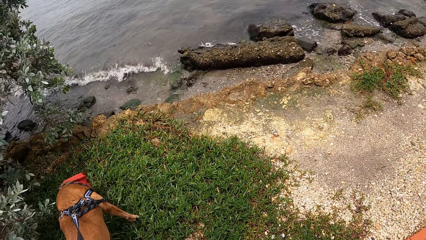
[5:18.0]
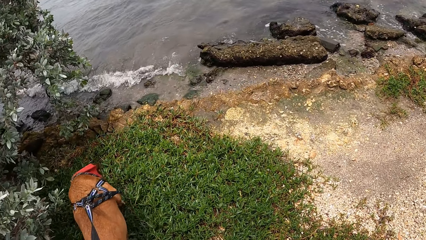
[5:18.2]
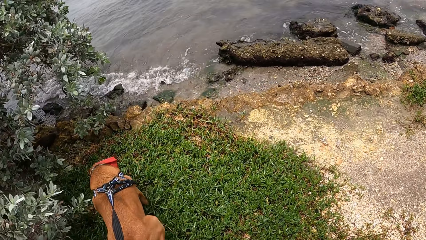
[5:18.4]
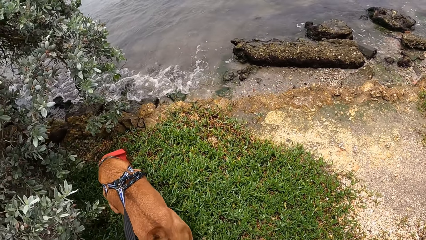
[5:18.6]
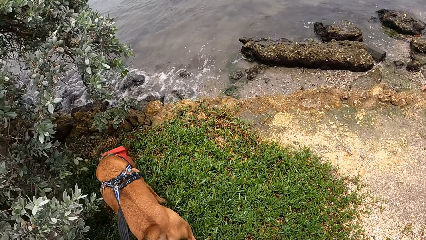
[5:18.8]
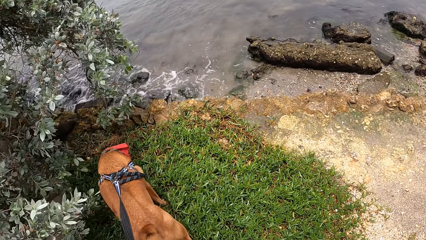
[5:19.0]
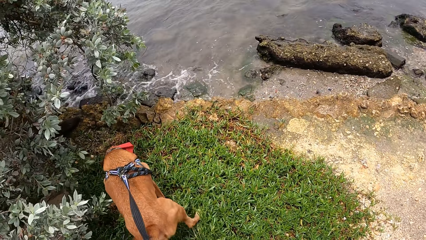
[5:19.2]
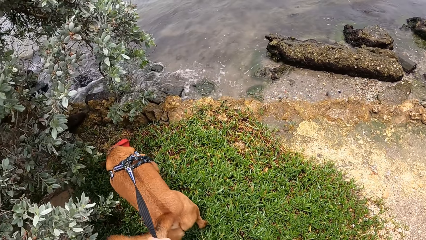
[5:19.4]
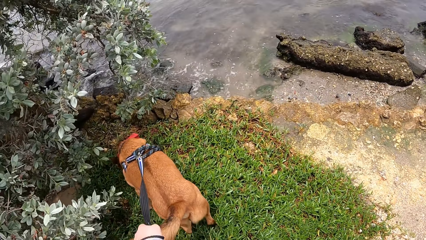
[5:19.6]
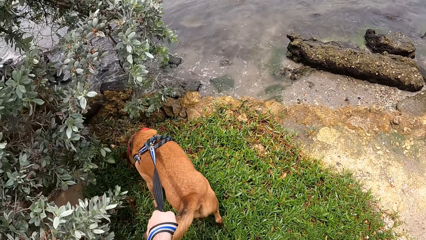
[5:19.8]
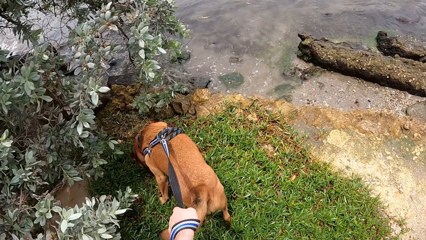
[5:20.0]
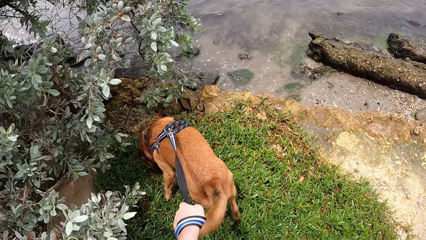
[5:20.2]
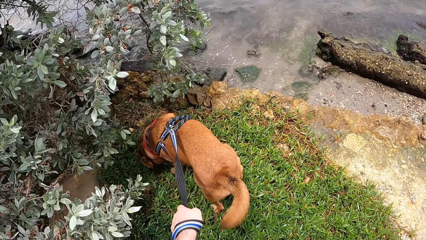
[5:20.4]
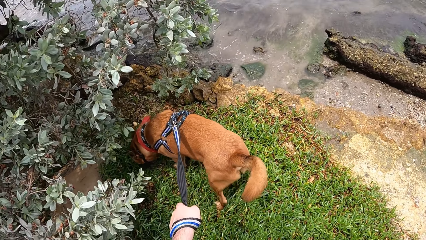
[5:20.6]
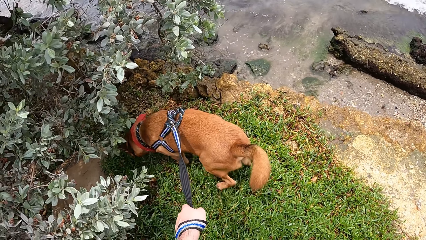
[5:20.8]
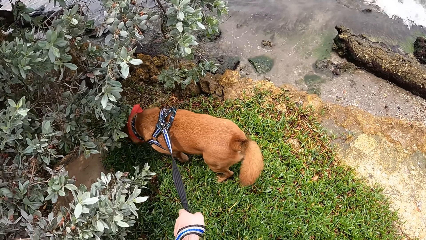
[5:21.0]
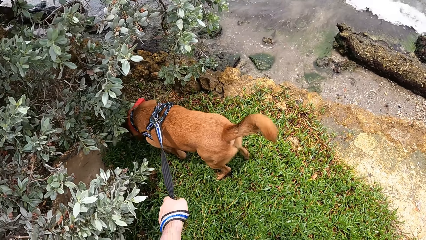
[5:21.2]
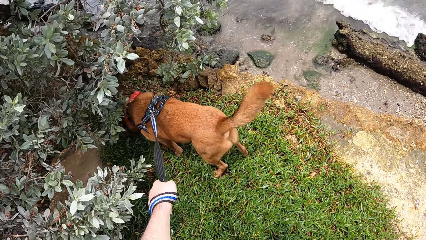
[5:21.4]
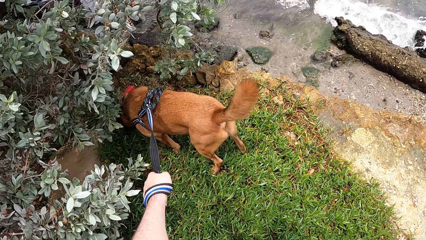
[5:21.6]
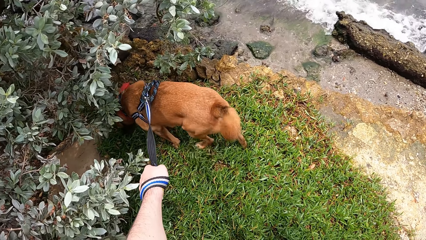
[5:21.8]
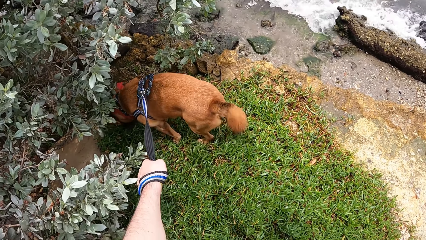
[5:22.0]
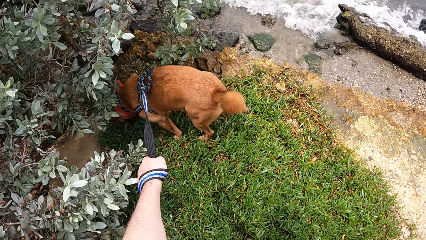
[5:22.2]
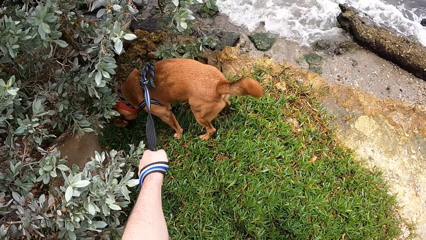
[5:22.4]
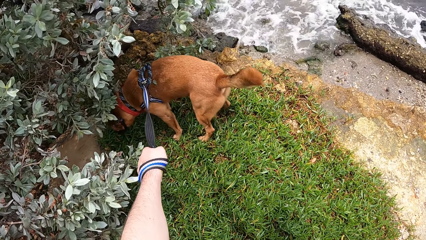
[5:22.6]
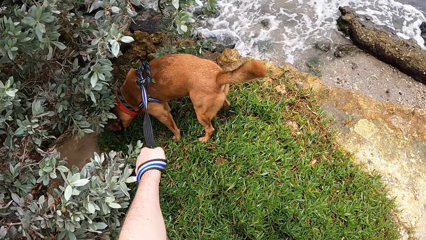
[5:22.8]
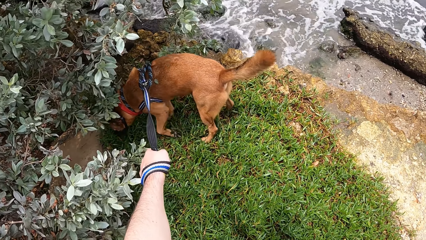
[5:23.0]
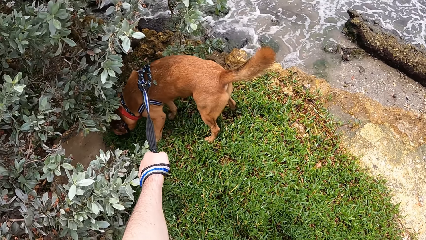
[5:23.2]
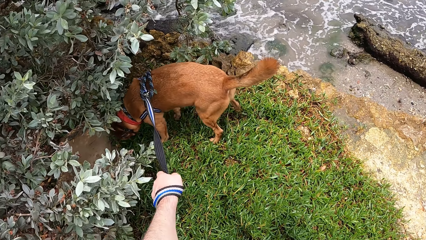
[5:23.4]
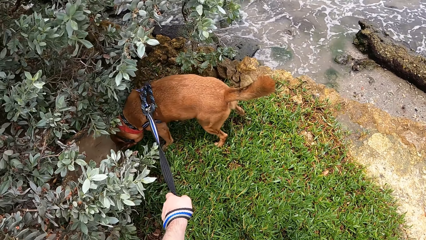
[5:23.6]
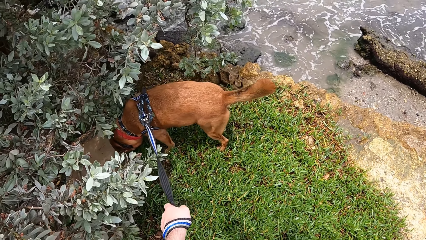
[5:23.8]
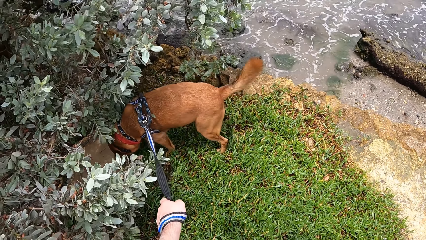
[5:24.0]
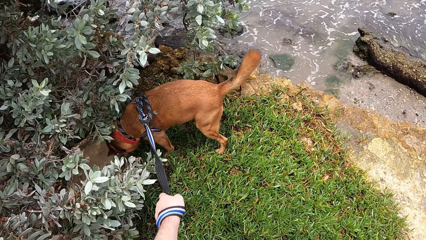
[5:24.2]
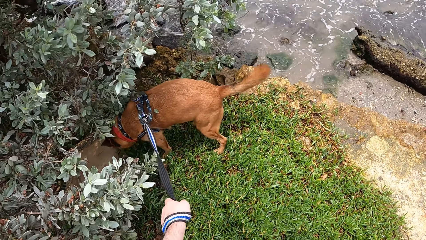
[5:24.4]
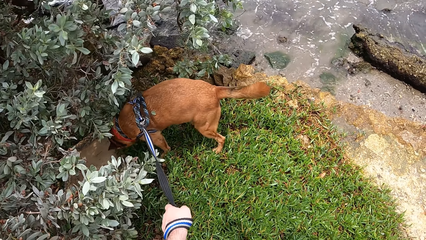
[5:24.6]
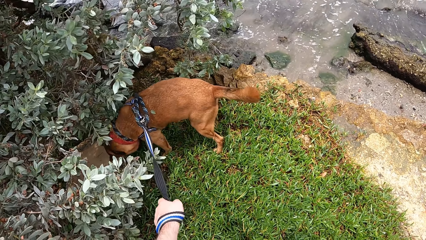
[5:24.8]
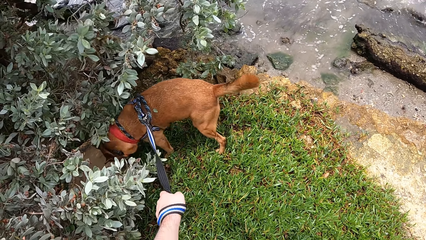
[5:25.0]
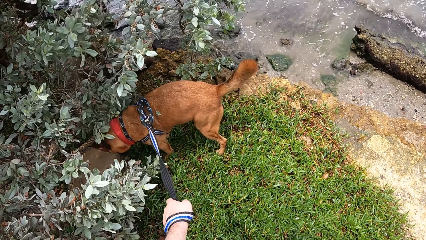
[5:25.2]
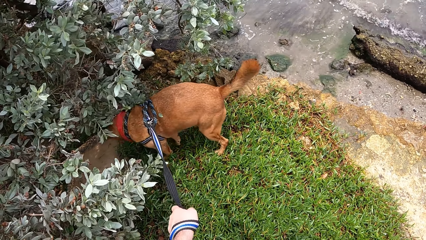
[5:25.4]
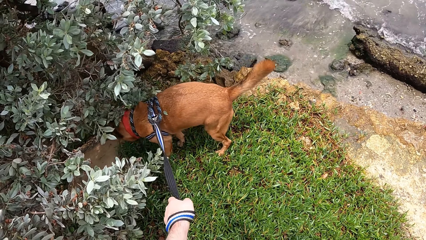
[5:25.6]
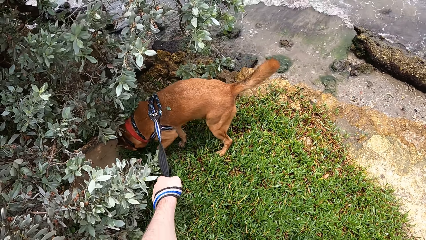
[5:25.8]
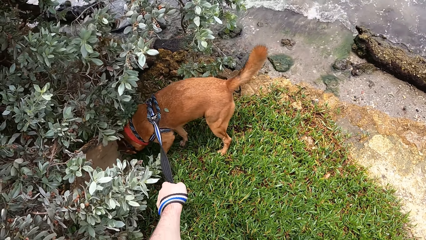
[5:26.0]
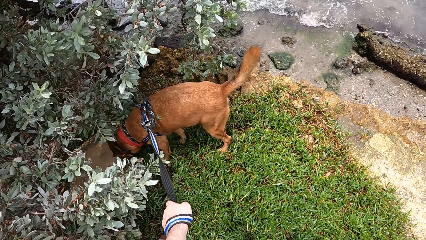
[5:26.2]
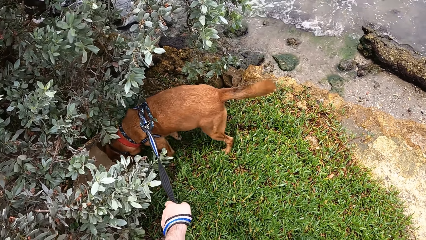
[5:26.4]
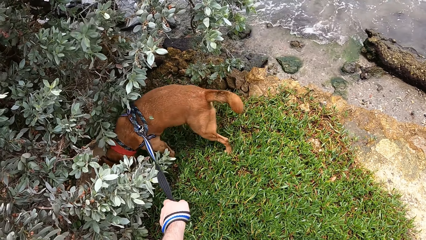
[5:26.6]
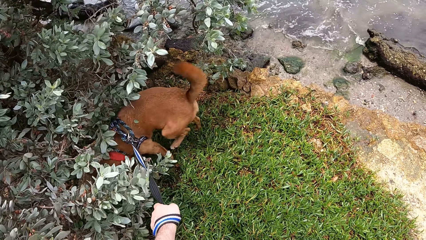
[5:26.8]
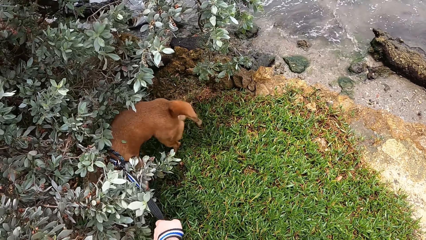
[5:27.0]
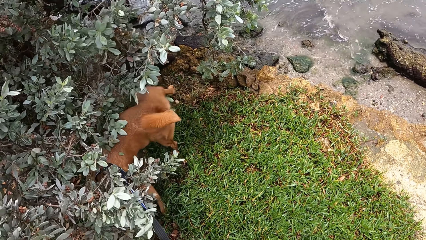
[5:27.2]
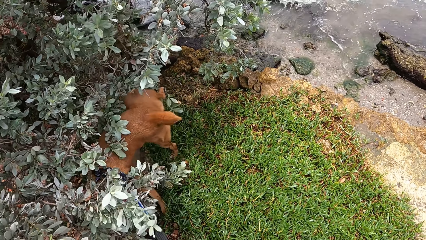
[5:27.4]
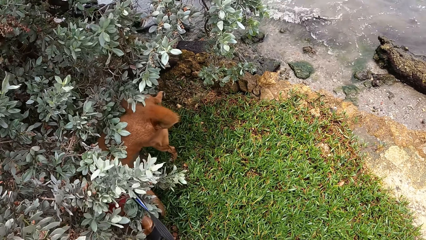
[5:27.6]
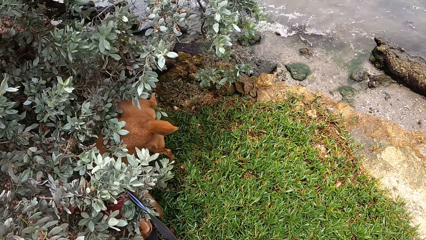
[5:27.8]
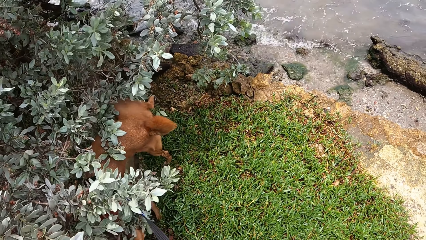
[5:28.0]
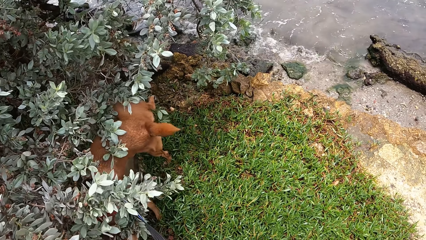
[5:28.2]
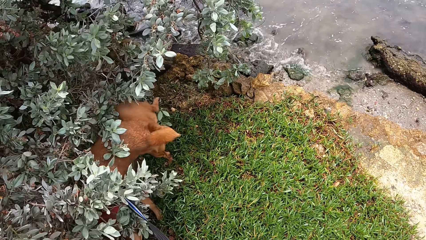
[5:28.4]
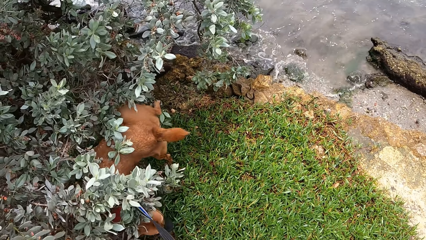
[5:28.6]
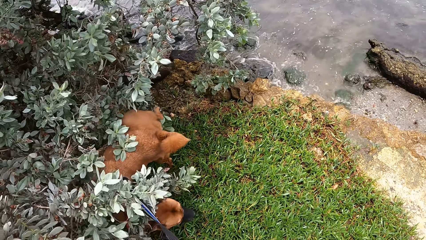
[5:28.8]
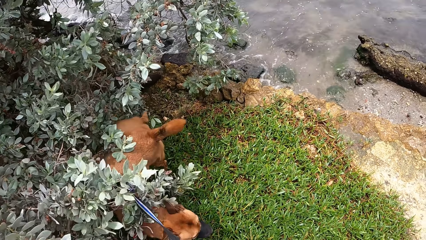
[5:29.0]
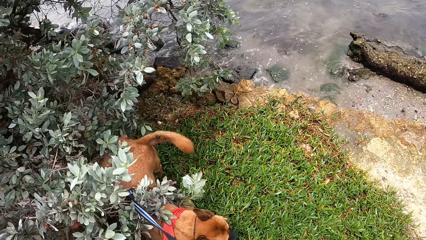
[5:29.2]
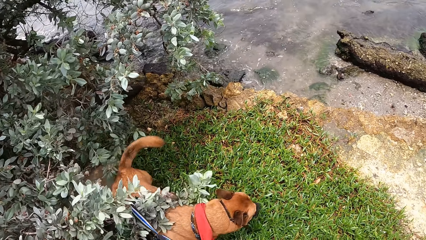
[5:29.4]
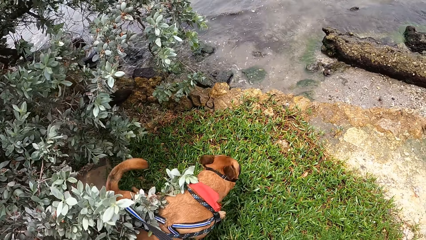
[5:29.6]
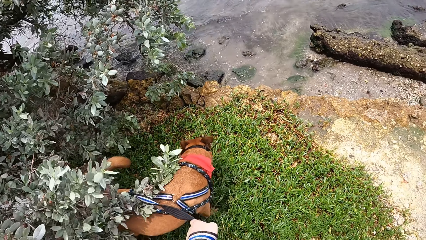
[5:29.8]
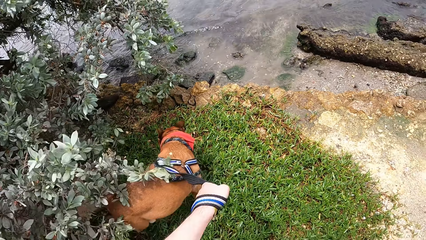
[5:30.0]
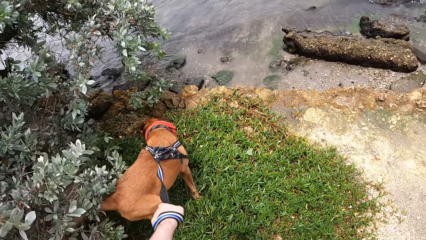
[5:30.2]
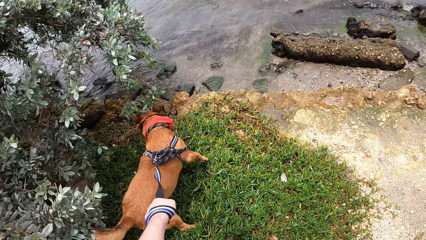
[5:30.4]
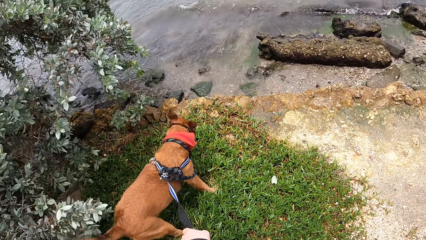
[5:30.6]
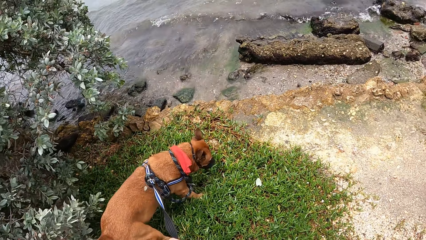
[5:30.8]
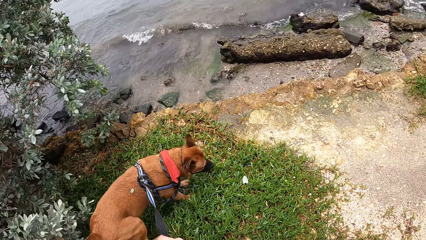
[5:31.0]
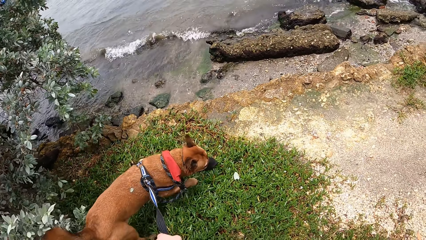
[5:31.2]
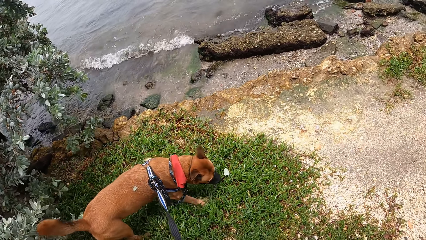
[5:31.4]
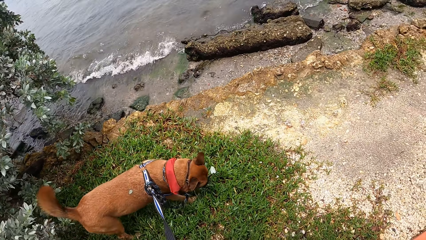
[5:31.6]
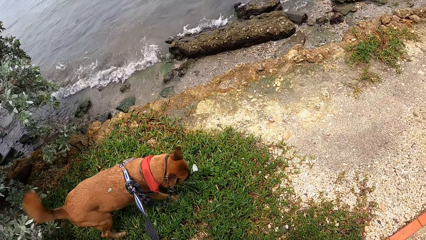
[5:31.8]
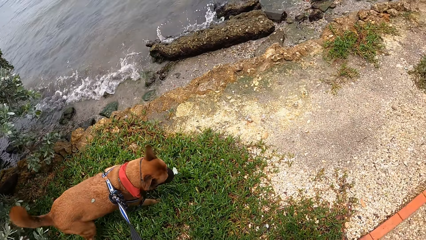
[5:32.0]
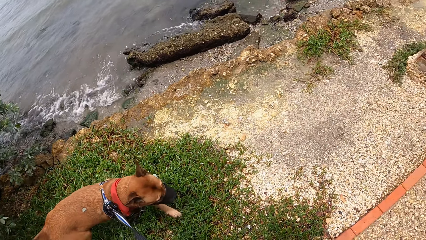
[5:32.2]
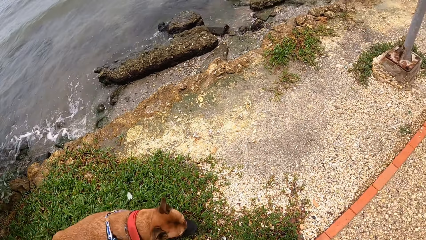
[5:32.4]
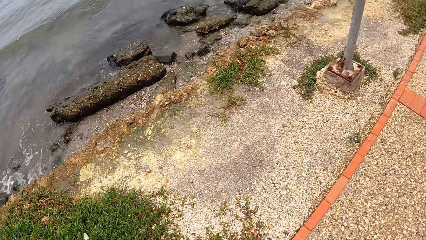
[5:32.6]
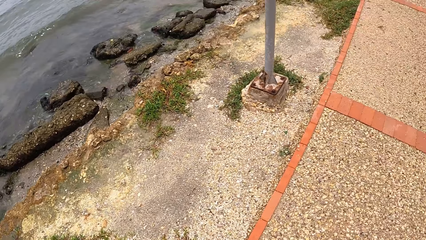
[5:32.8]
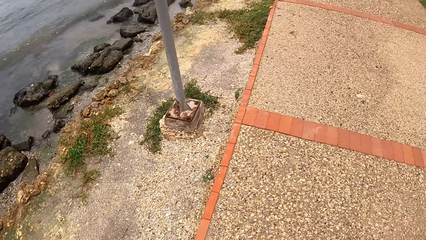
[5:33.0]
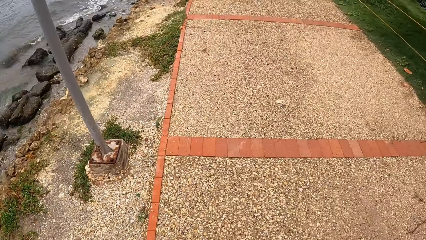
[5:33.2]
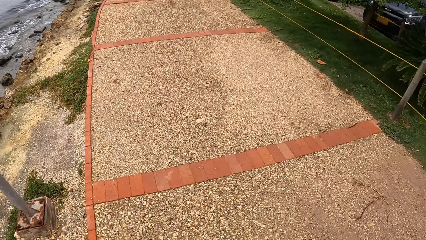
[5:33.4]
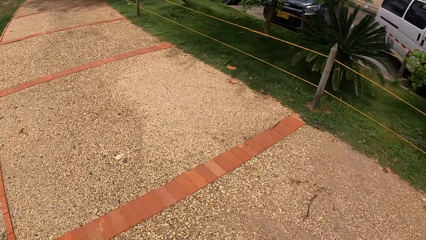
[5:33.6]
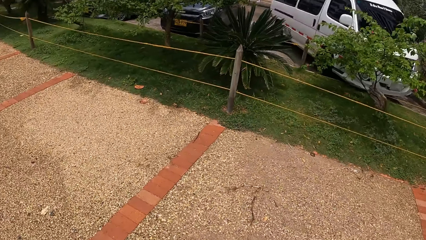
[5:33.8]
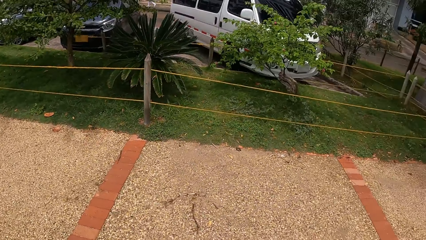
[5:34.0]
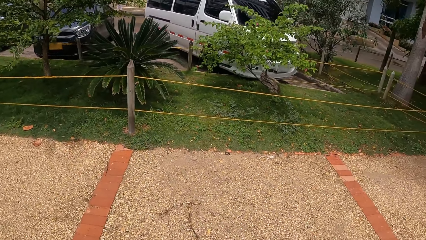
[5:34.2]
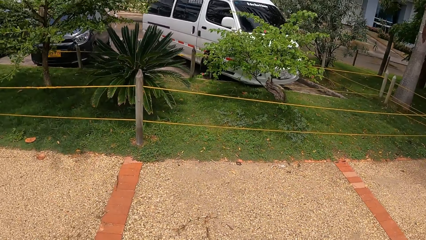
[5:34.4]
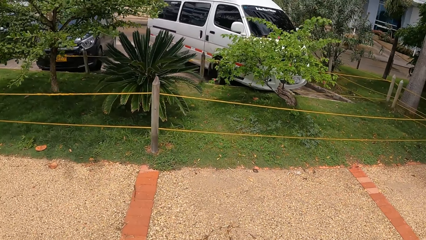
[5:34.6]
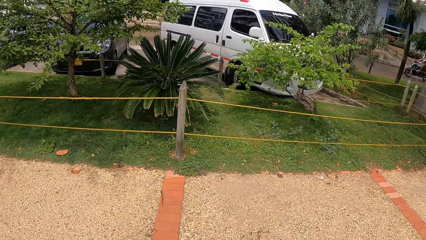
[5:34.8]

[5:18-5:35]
The camera wearer holds the dog leash.
